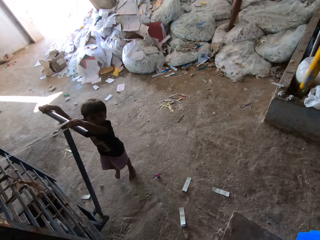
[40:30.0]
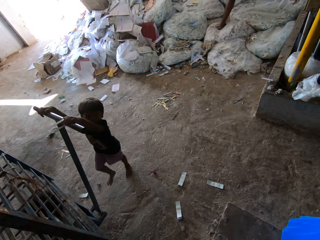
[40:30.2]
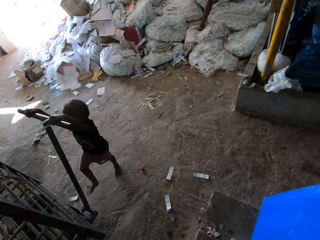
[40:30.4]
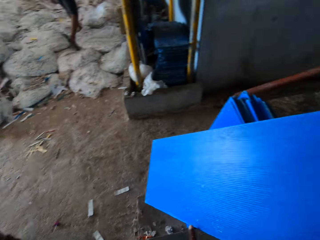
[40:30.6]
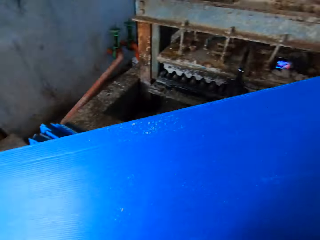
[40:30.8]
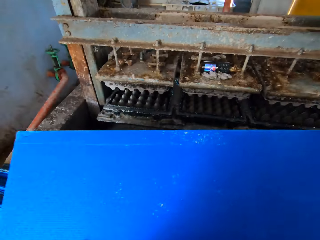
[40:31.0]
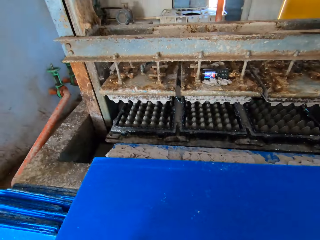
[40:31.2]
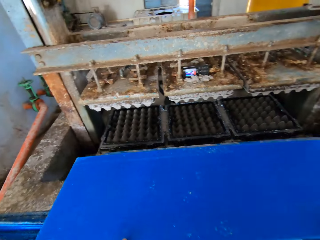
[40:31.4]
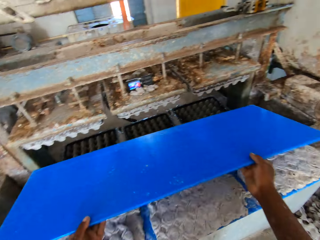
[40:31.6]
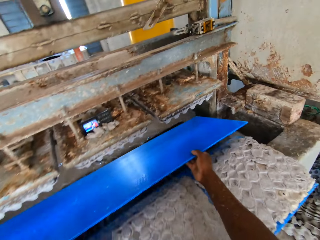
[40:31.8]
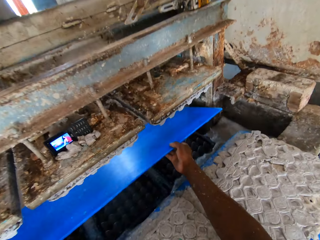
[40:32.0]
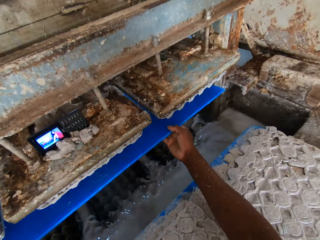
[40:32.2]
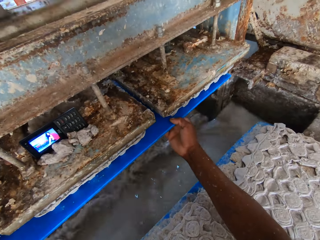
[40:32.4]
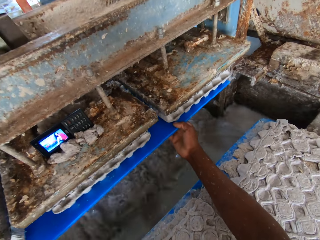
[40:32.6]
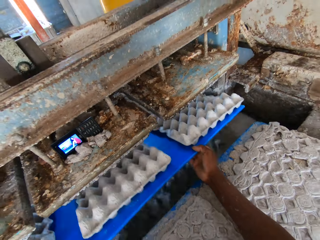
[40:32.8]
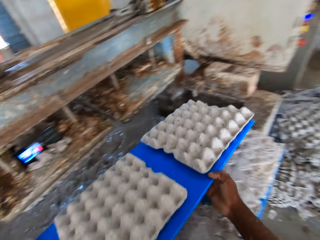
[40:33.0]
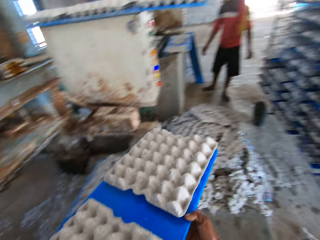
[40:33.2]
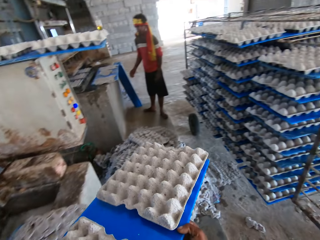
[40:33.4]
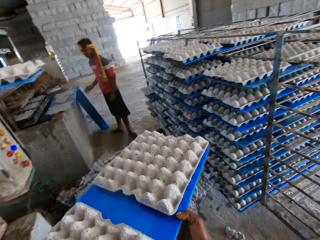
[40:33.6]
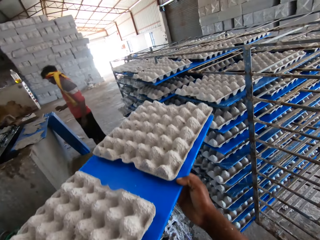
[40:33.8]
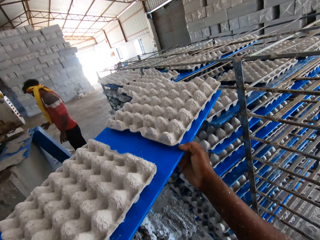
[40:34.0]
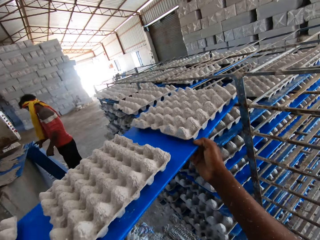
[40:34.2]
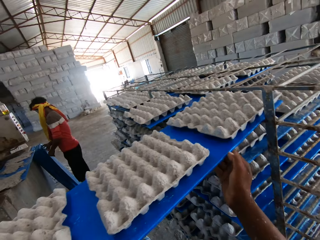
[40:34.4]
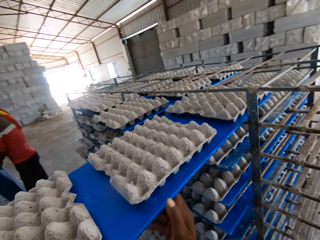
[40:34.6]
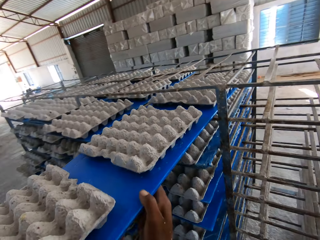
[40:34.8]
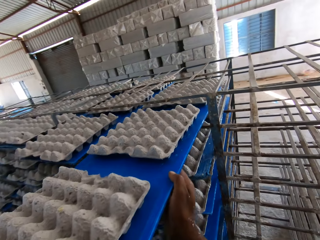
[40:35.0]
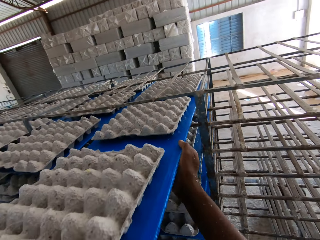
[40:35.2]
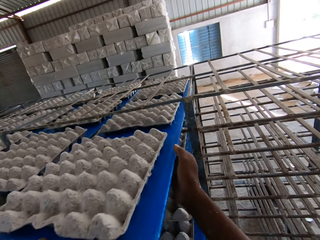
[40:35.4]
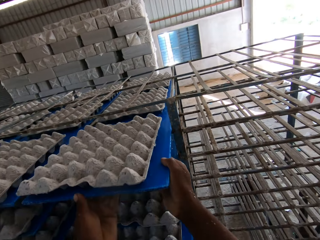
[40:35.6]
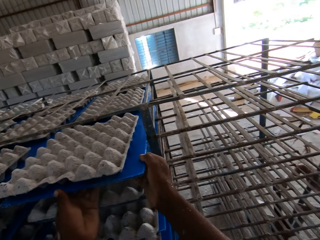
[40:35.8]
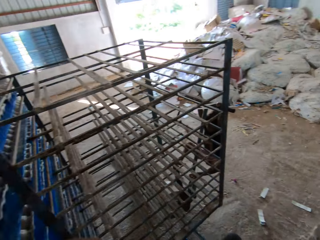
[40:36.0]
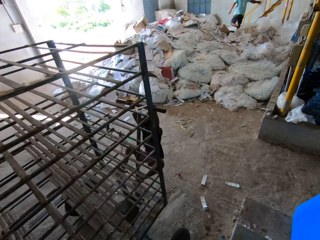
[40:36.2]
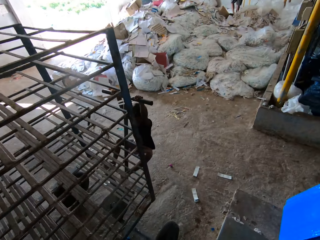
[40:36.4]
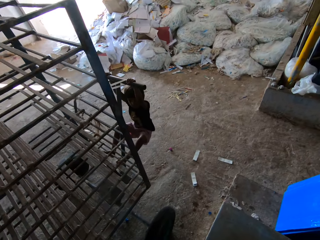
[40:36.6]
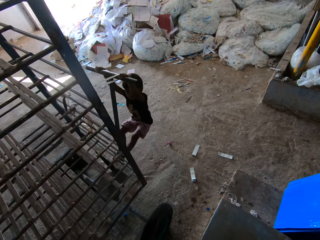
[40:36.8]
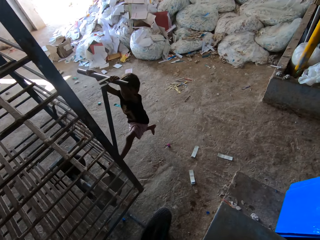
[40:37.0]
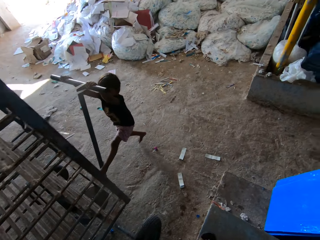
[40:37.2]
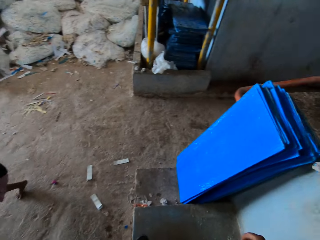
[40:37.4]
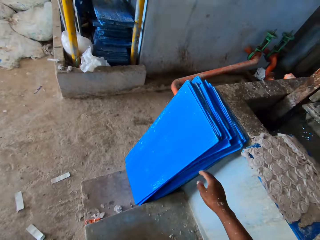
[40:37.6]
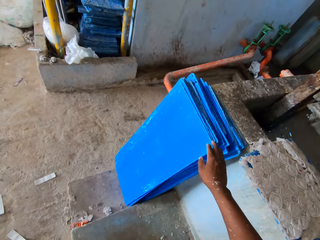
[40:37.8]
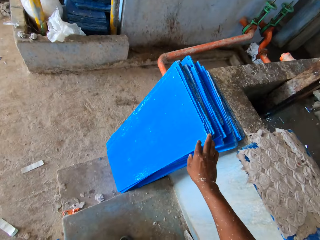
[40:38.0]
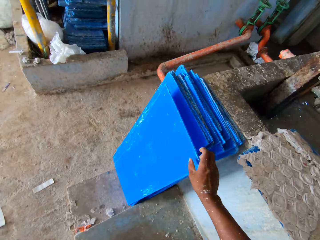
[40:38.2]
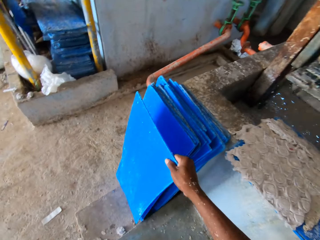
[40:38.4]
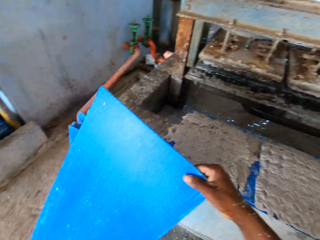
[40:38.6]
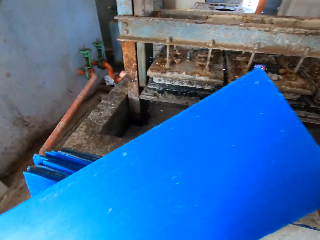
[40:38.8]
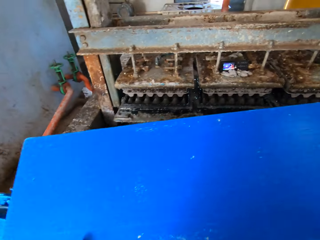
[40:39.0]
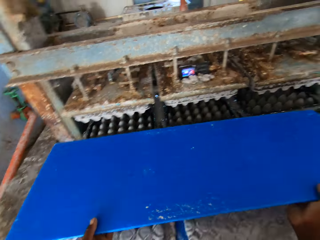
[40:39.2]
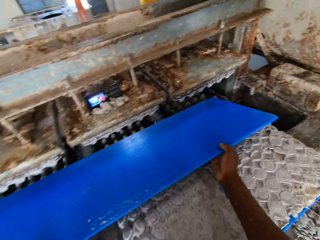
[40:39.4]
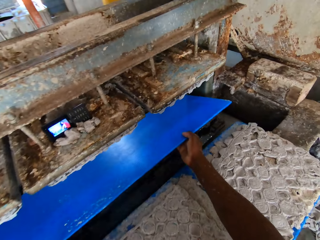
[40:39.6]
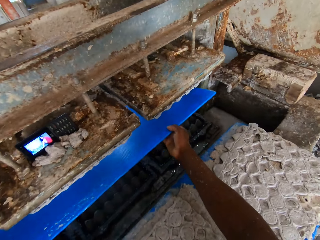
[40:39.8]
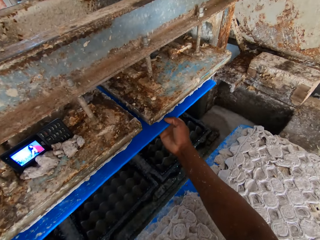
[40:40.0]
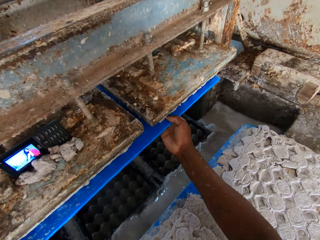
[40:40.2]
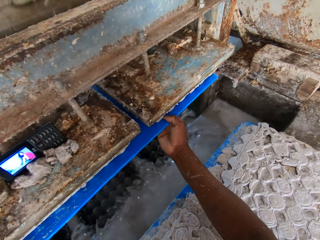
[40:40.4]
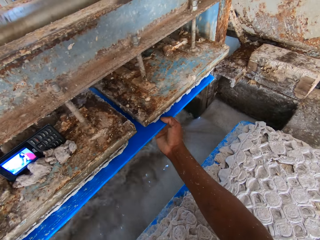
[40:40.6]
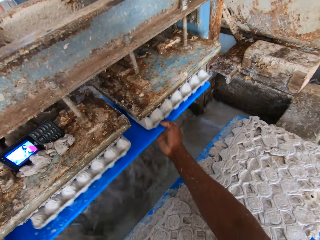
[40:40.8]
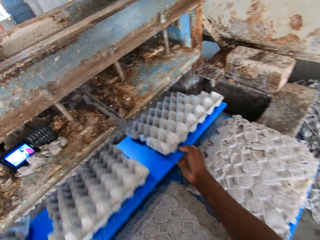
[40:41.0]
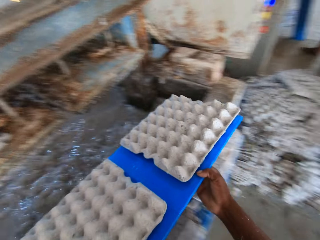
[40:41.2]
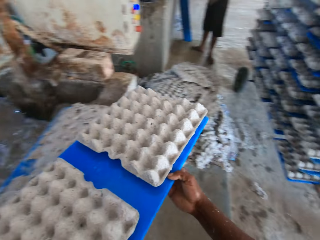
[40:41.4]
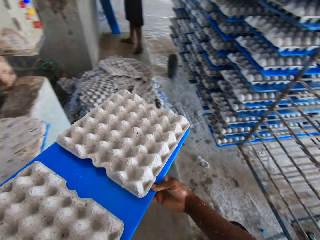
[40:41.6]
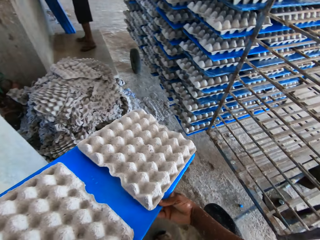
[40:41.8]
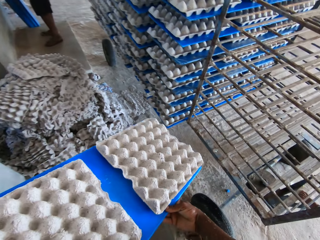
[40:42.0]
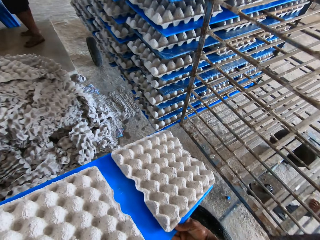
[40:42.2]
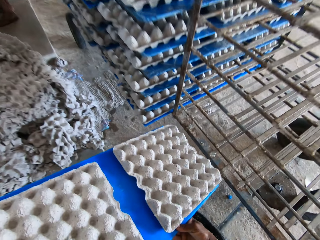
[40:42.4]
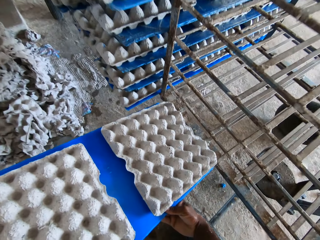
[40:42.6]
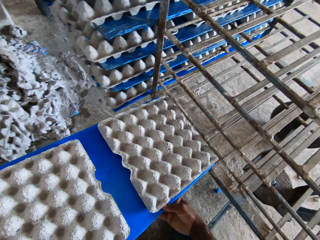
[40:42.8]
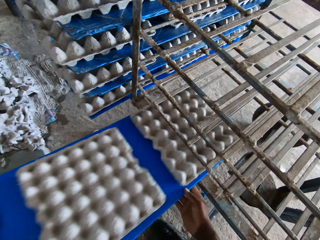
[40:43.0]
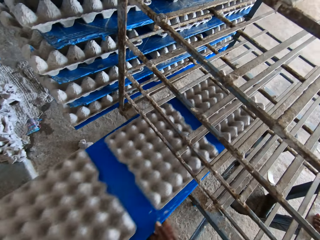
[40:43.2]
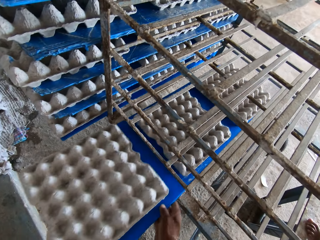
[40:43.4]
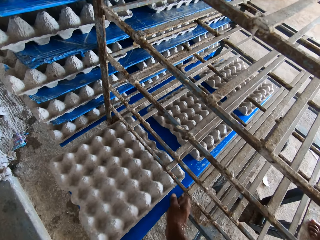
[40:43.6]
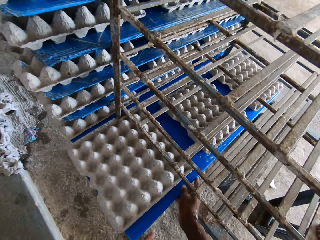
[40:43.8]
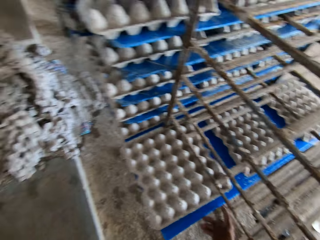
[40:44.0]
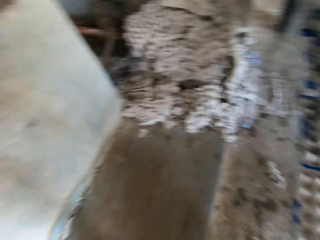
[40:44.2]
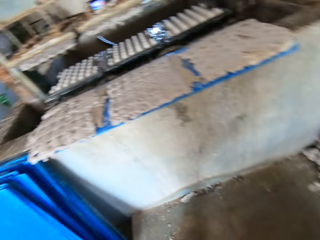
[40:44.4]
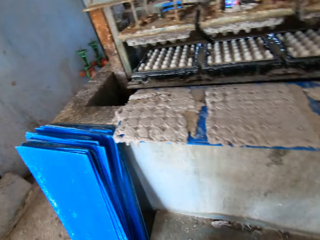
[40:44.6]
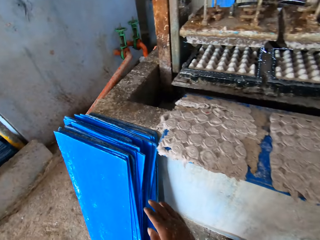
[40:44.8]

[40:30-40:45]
A child holds the rack by its handle with his hands. The camera wearer drops the tray on the platform with his hands. He passes the tray to the egg tray machine with his hands. He places the tray picker on the processing machine. He moves the egg tray from the egg tray machine to the rack with his hands. He picks the egg trays with the tray picker. A man picks a tray on the floor with his right hand. The camera wearer places the trays on a trolley. He picks the tray or egg tray picker on the floor with his right hand. He passes the tray to the egg tray machine with his hands. He places the tray picker on the processing machine. He picks the egg trays with the tray picker. He moves the egg tray from the egg tray machine to the rack with his hands. He picks the egg trays with the tray picker again. He places the trays on the trolley.

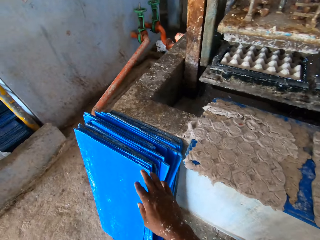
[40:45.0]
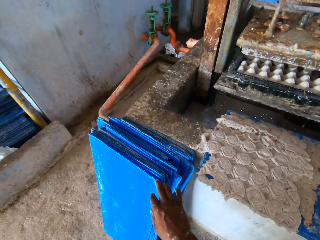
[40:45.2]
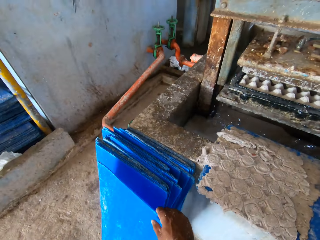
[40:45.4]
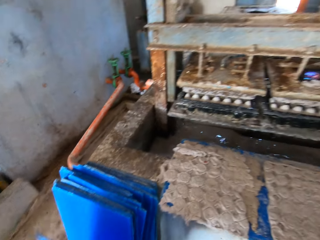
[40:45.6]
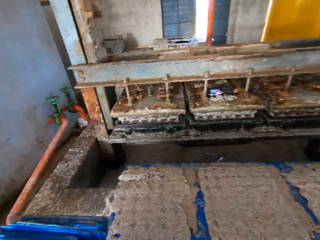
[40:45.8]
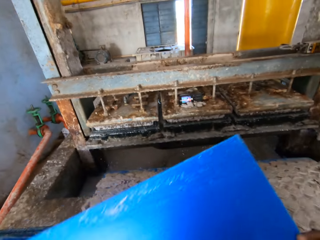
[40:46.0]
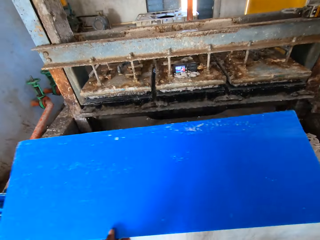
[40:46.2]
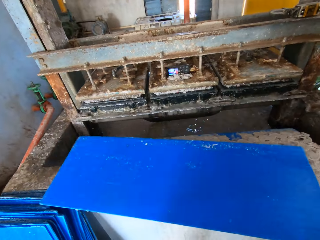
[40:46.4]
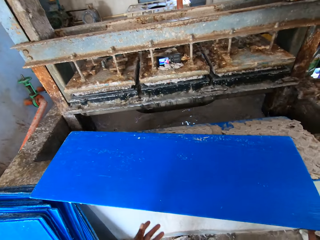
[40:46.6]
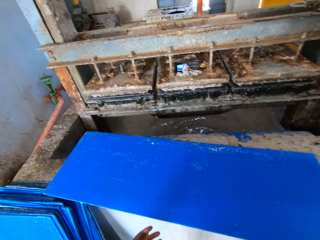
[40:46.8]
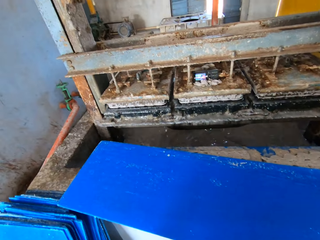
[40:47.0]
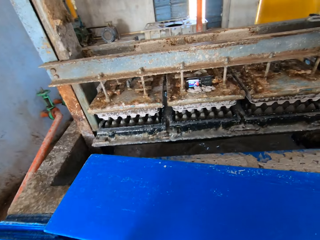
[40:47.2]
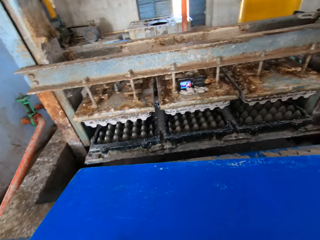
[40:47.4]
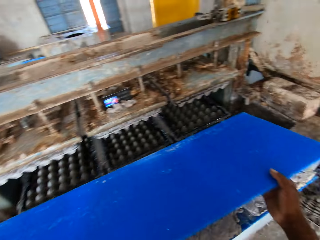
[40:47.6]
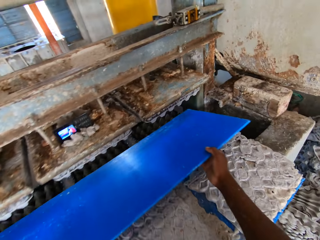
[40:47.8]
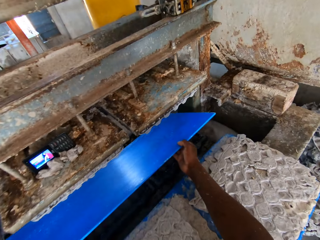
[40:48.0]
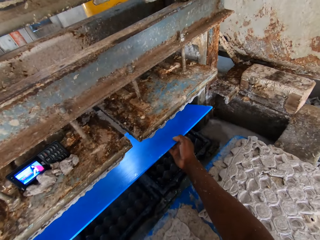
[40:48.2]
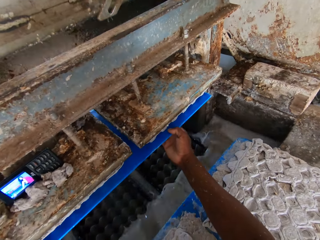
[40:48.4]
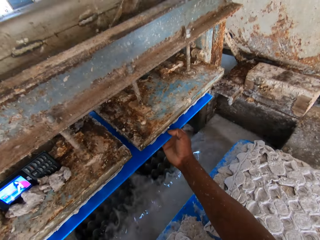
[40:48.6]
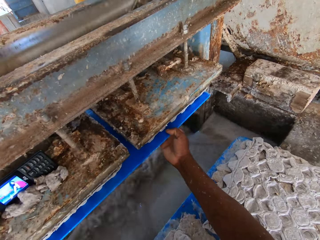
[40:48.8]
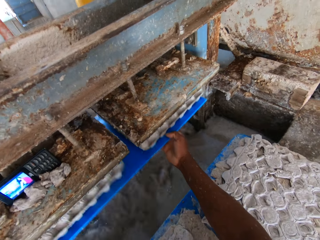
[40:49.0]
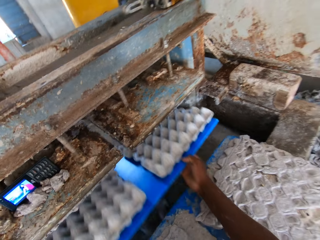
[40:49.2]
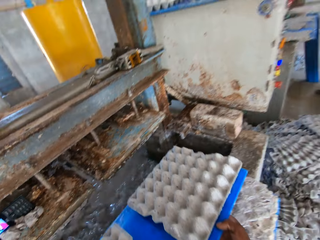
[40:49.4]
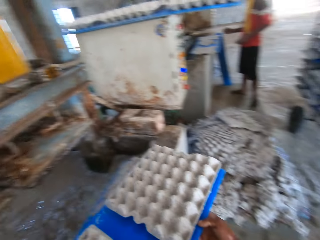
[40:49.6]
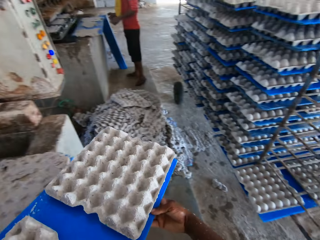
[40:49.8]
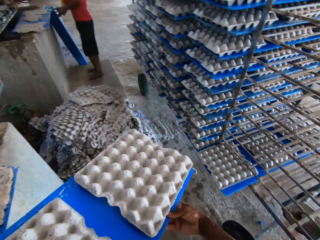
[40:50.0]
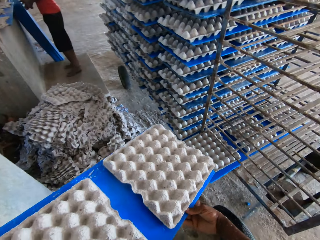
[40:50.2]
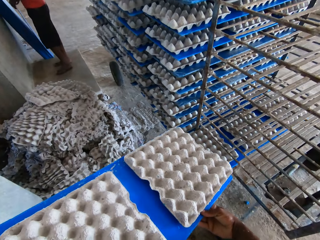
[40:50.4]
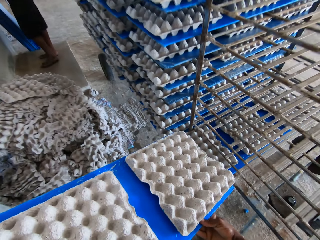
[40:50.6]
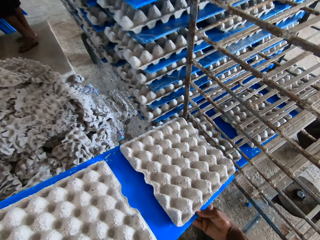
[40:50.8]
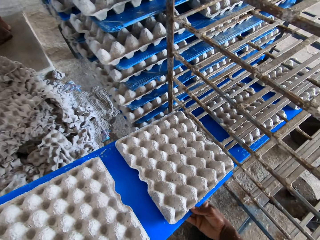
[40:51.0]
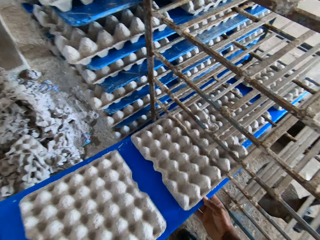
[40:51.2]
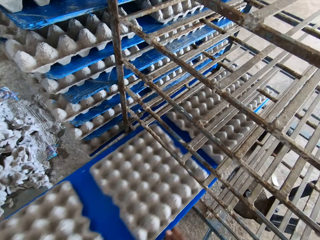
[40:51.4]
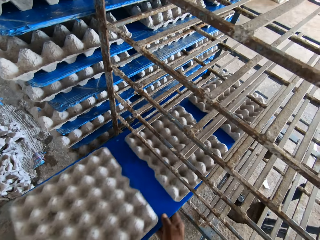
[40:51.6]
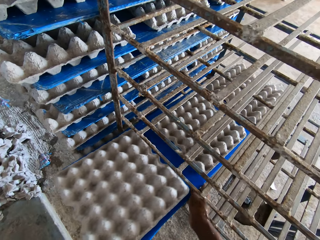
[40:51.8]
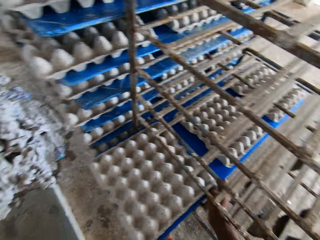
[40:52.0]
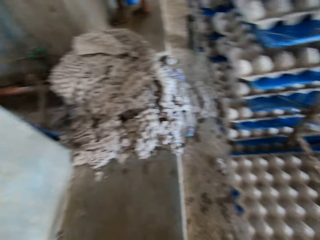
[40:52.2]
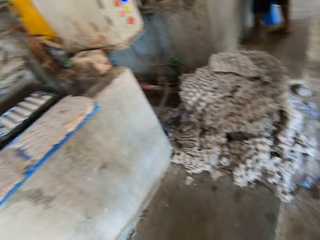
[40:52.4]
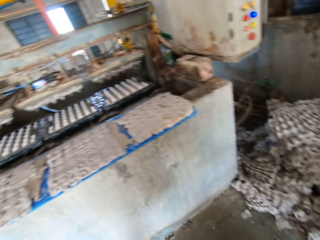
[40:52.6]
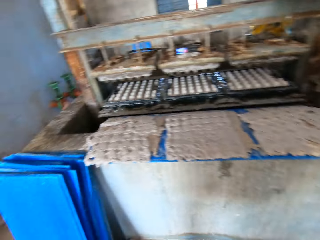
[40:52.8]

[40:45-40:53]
The camera wearer picks a blue tray or plastic carrier from the floor with his right hand. He drops the blue tray on the egg tray machine with both hands. He picks the blue tray from the egg tray machine with both hands. He places the blue tray under the custom mold of the egg tray machine with both hands. He removes the blue tray with egg crates from the egg tray machine with both hands. He places the crates in the carrier. A man moves a blue tray on the floor with both hands. The camera wearer places the blue tray with the egg crates on the rack with both hands.
